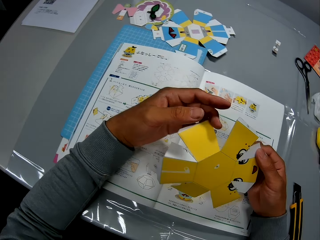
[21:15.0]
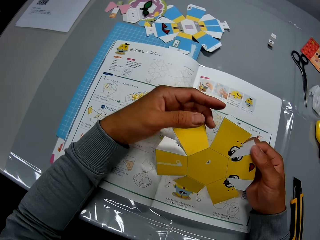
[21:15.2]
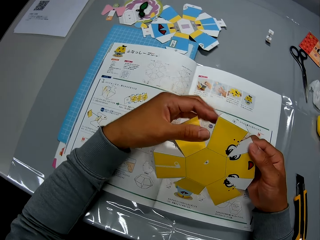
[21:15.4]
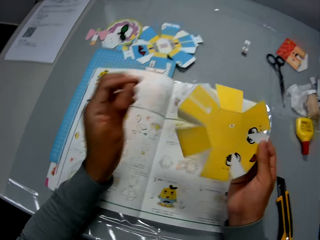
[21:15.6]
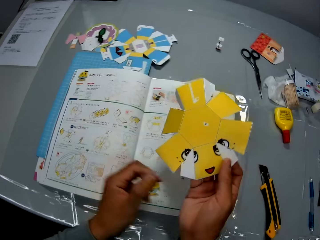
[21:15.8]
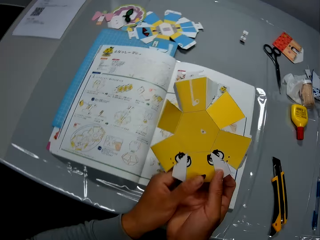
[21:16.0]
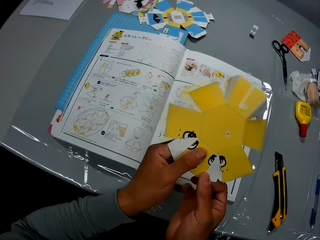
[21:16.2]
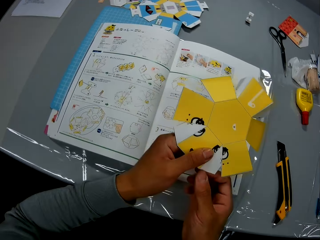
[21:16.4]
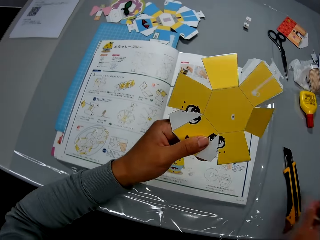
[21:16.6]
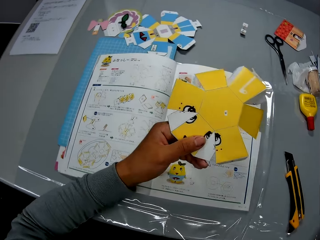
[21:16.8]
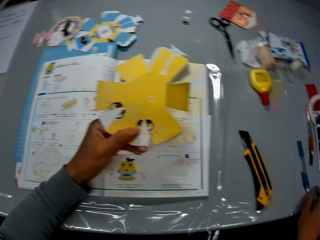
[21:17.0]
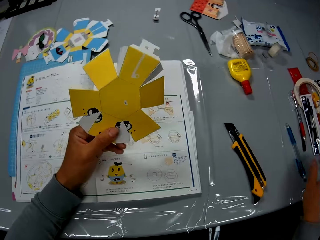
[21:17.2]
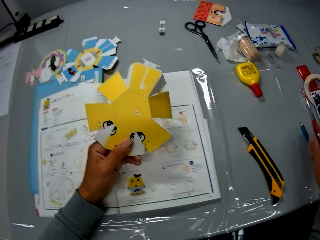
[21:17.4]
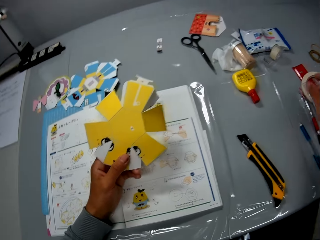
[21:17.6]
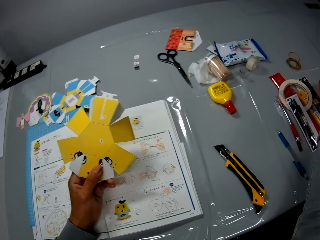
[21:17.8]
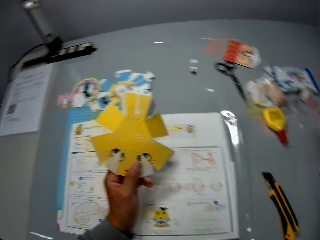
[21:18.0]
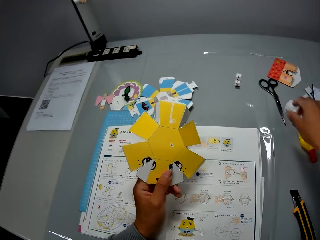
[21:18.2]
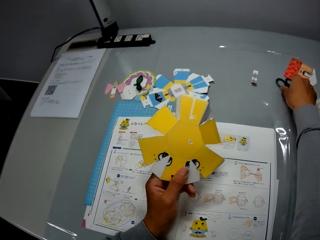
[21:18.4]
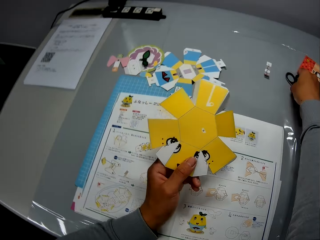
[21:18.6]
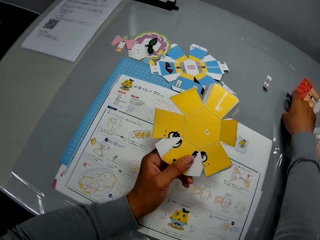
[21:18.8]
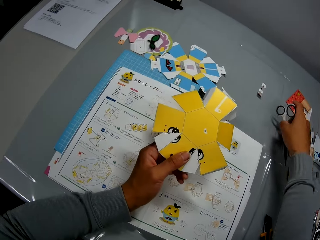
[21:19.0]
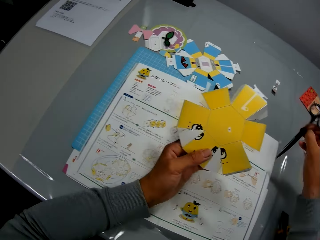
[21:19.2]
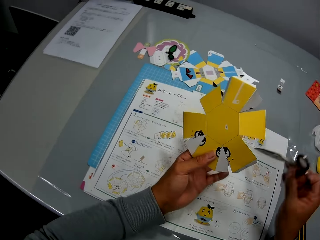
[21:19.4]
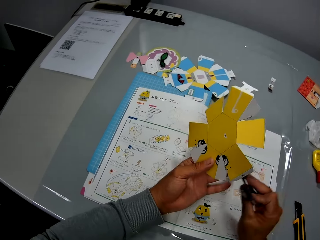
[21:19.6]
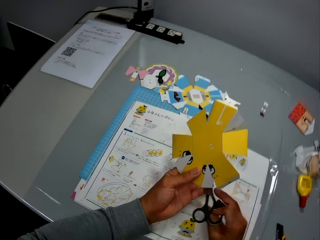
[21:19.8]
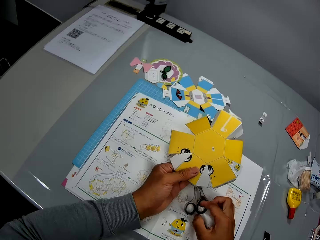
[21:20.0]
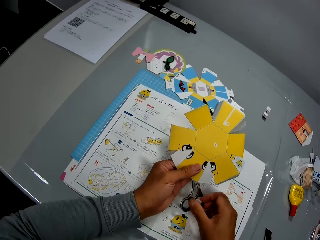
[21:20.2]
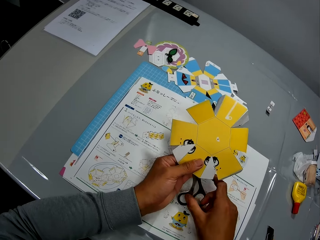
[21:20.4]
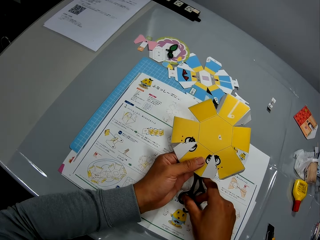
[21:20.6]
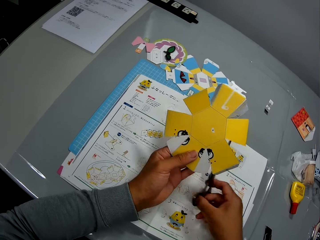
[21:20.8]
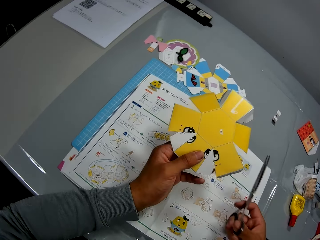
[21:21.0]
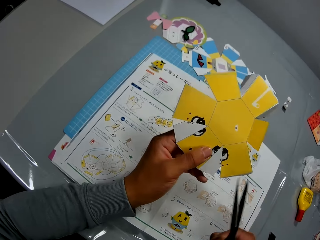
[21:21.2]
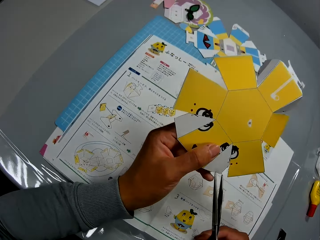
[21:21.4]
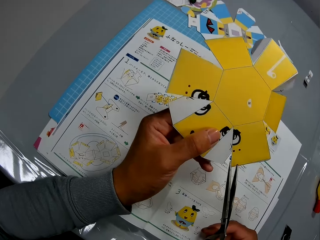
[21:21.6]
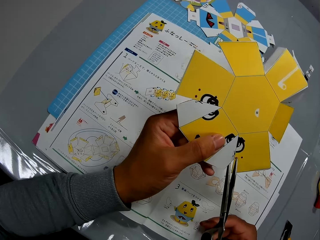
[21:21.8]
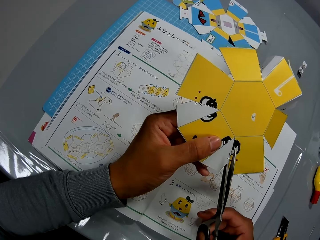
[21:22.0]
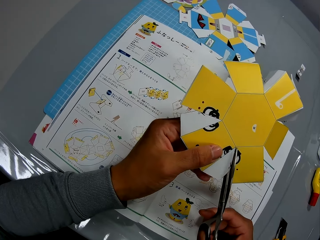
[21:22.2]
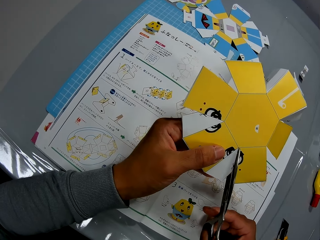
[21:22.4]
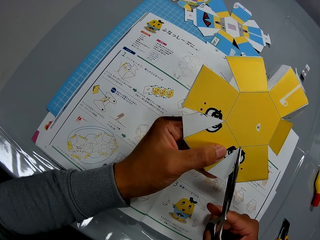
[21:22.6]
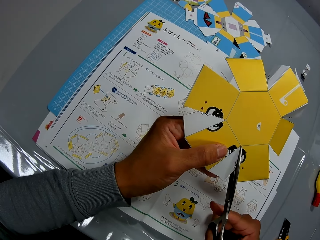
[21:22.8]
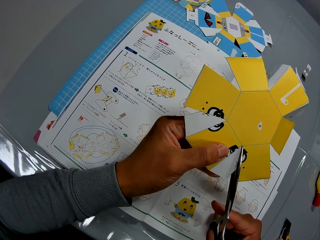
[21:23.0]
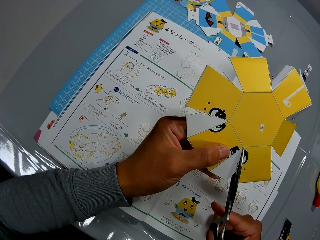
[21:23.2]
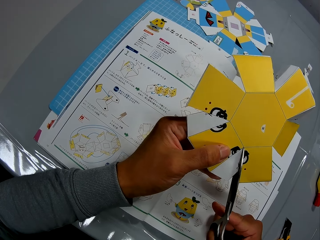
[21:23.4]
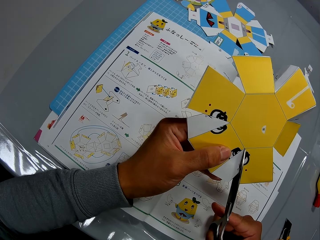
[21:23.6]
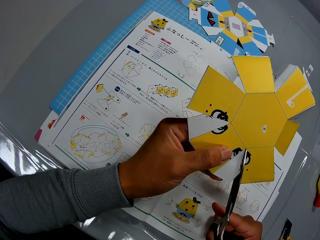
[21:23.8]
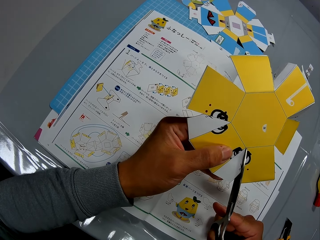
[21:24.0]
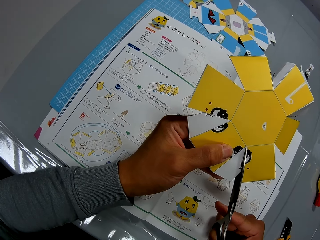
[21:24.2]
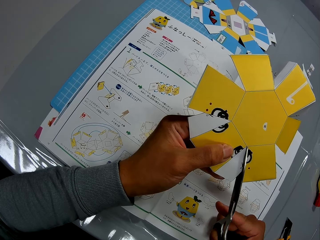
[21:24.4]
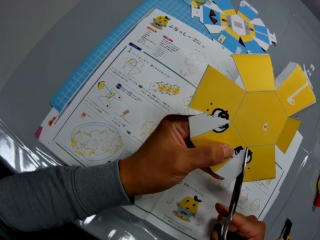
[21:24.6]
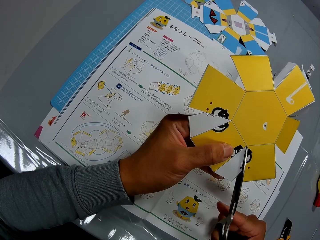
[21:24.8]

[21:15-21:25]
The camera wearer picks up a pair of scissors with his right hand from the table. He adjusts the pair of scissors with both hands. He cuts a part of the paper in his left hand with the scissors in his right hand.

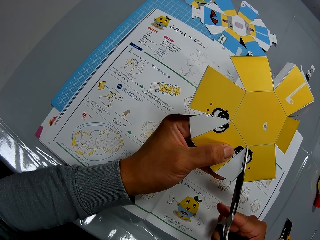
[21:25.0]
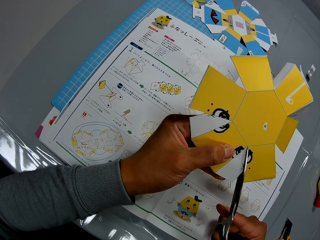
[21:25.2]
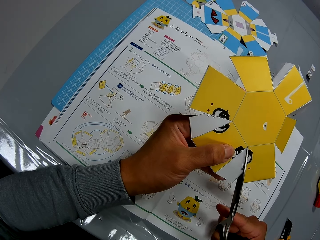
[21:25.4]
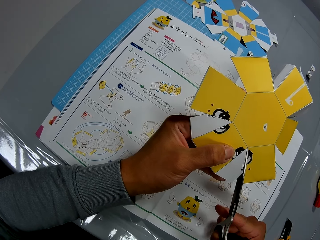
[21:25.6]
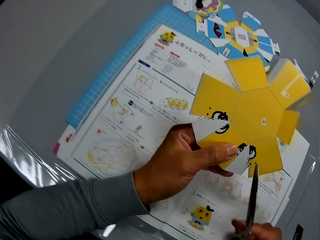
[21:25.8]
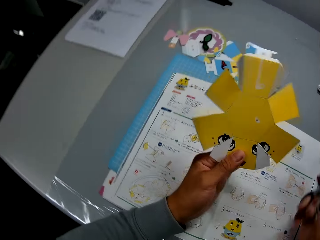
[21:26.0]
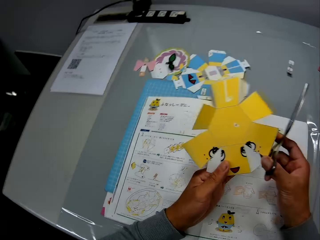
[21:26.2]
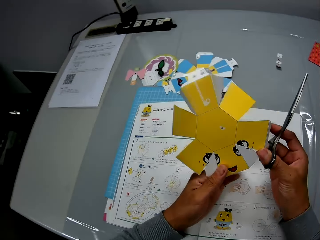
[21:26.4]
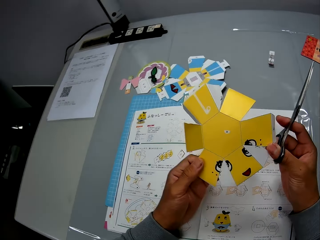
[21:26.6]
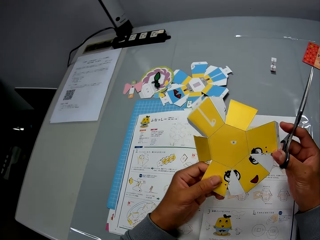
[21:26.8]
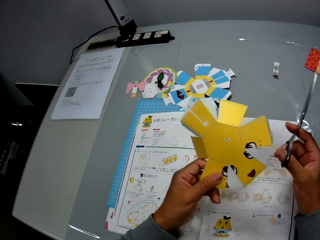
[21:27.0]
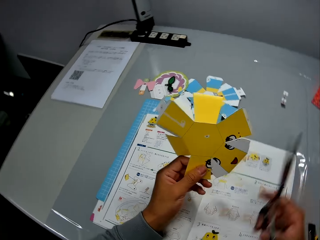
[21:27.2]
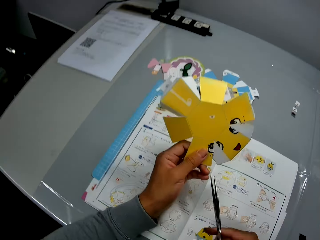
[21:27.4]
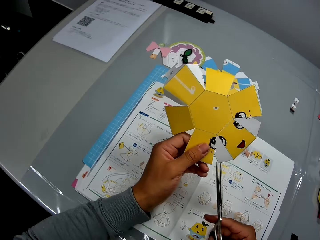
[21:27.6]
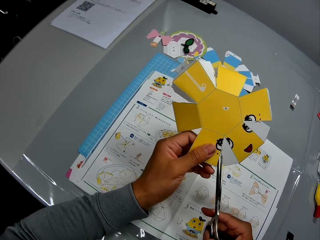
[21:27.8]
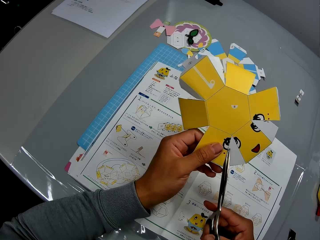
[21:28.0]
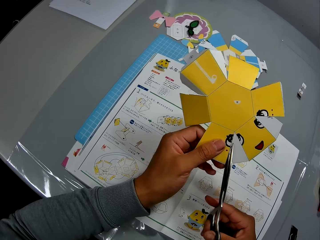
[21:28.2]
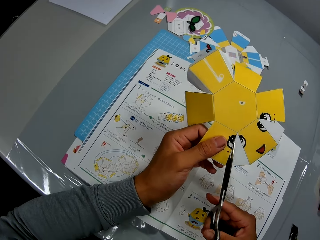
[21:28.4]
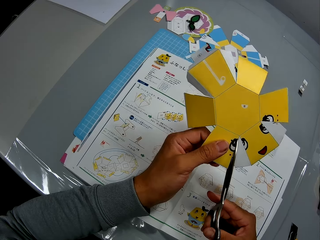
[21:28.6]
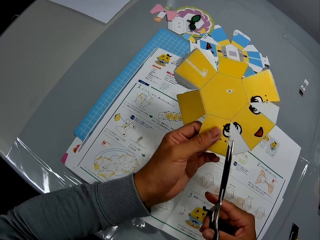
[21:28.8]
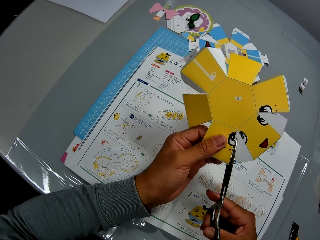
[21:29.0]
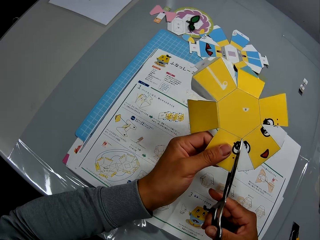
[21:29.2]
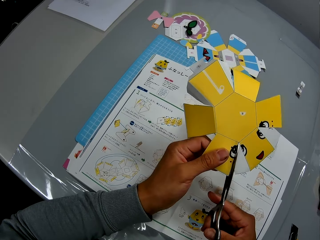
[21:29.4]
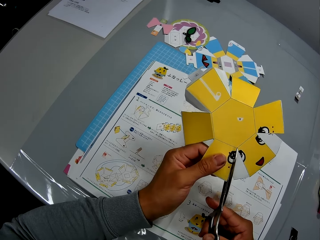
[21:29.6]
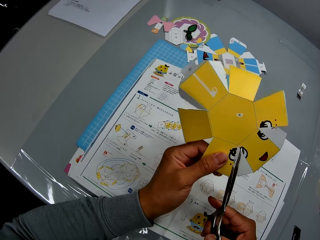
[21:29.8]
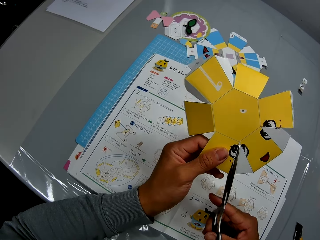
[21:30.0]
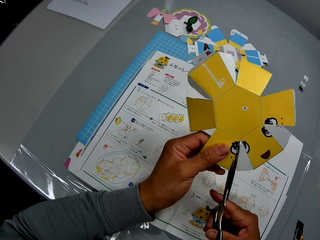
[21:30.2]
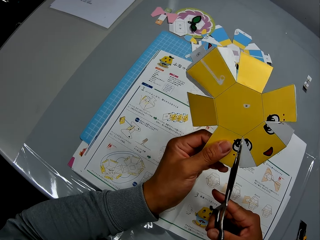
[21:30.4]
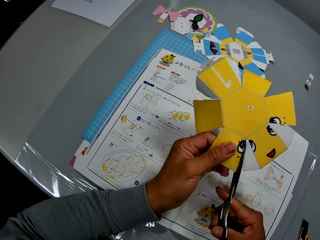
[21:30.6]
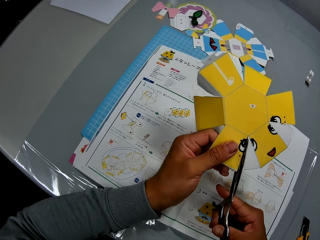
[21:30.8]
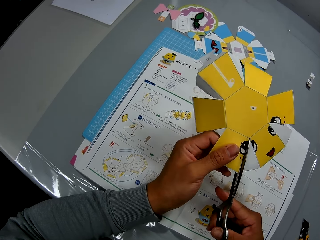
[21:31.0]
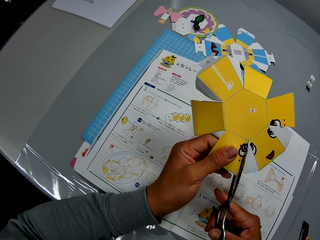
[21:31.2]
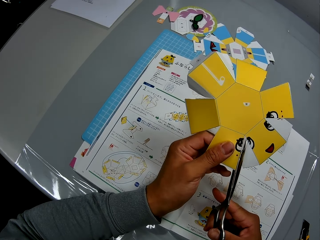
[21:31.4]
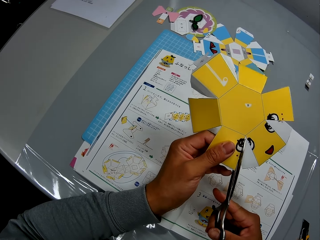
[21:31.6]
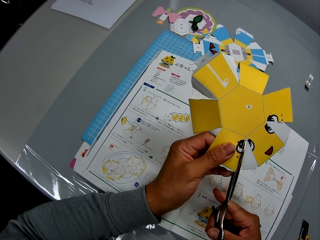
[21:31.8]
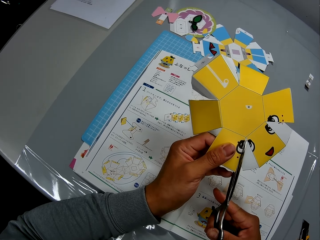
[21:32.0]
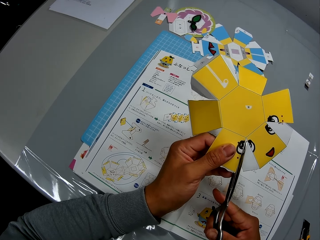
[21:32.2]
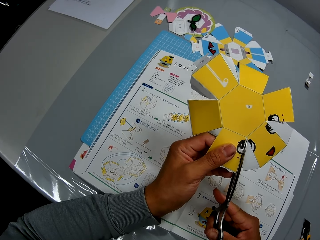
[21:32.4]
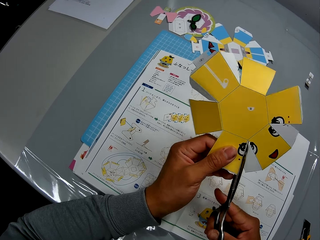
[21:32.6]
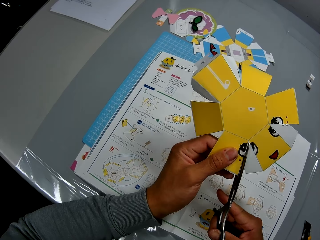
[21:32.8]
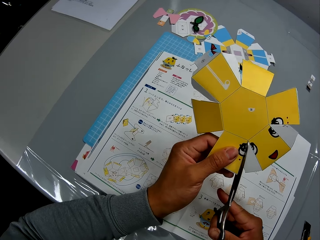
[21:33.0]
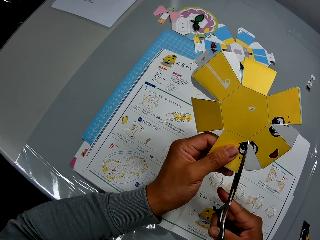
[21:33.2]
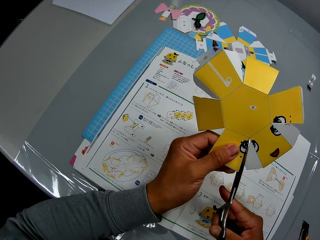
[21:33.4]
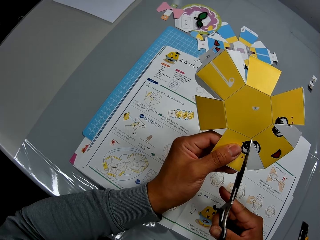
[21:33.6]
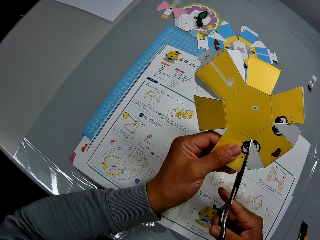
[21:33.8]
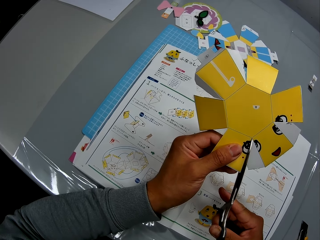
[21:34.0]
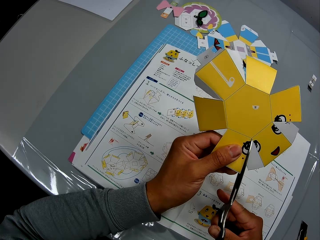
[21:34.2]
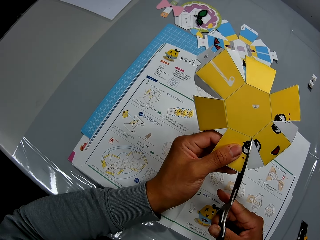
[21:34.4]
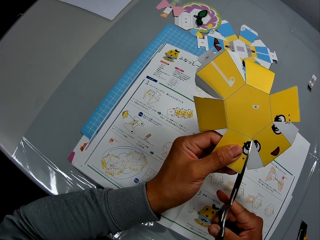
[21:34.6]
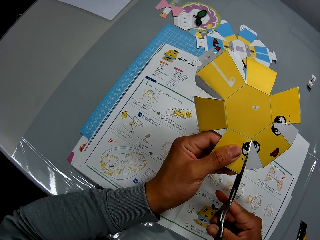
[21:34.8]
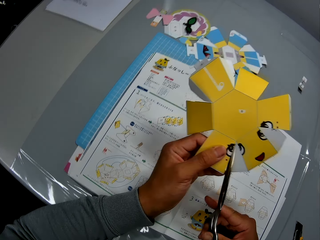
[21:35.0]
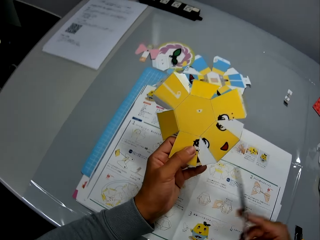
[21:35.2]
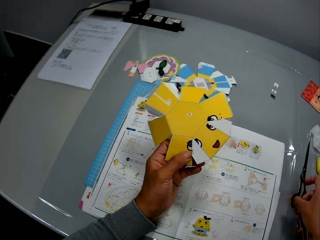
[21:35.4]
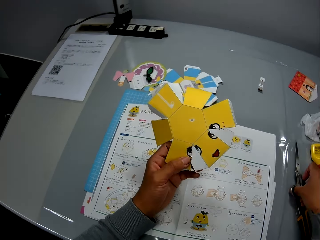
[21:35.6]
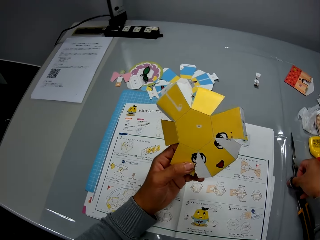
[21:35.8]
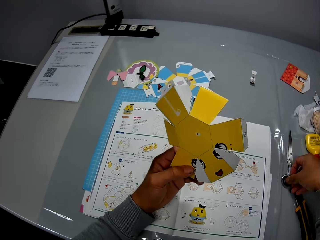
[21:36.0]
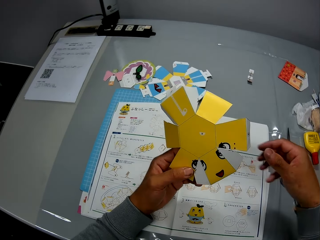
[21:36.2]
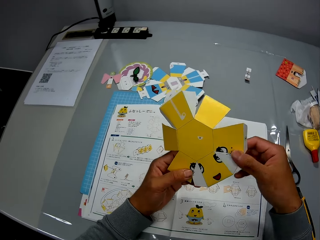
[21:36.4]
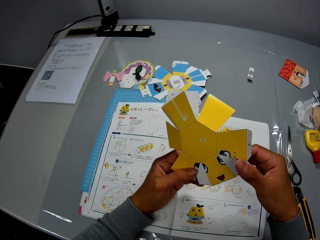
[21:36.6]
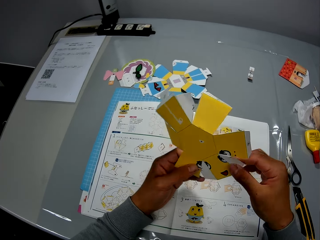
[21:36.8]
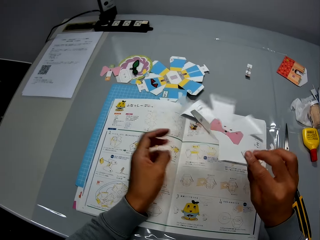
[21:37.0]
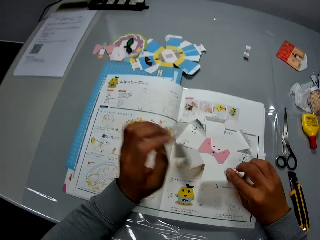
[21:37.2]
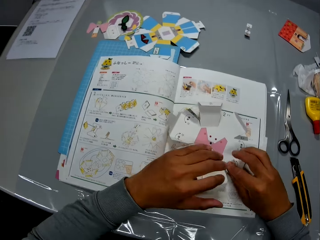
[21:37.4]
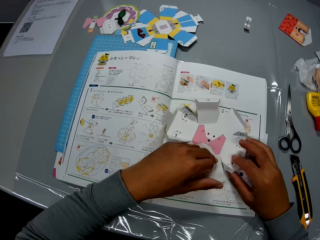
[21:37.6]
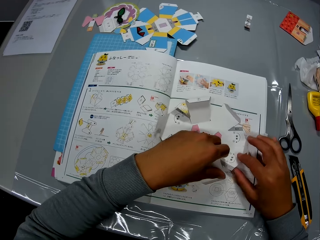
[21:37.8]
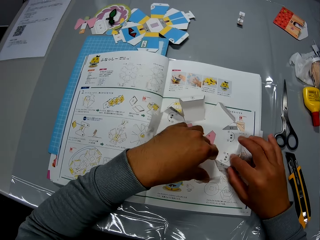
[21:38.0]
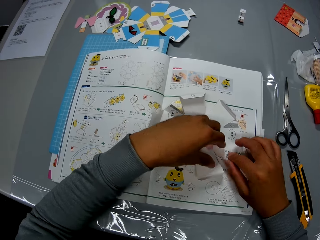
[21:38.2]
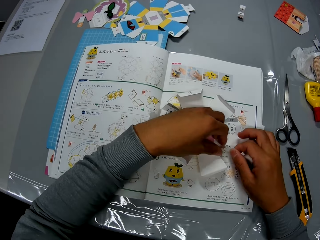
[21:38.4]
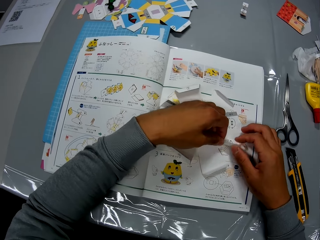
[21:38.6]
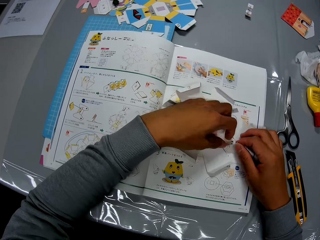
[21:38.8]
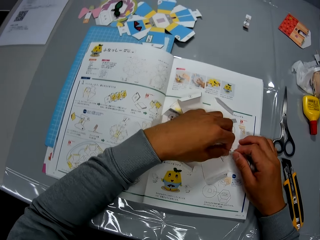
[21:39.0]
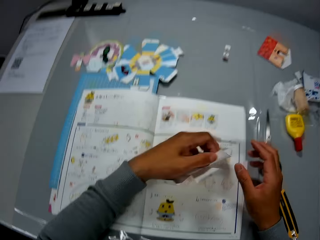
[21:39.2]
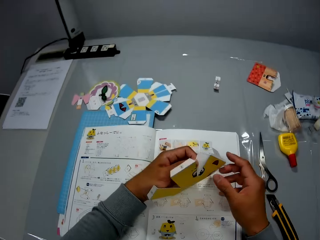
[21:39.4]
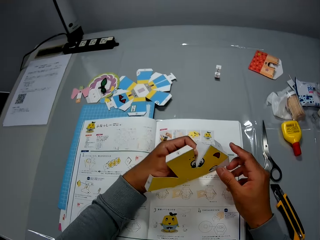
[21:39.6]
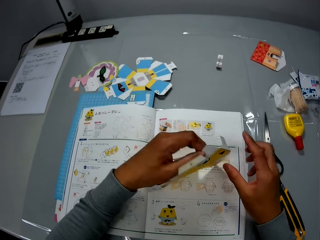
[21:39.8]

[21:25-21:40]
The camera wearer adjusts the paper in his left hand with both hands. He cuts another part of the paper in his left hand with the scissors in his right hand. He drops the pair of scissors in his right hand on the table. He works on the paper in his left hand with both hands. He inspects the paper and folds the paper.
